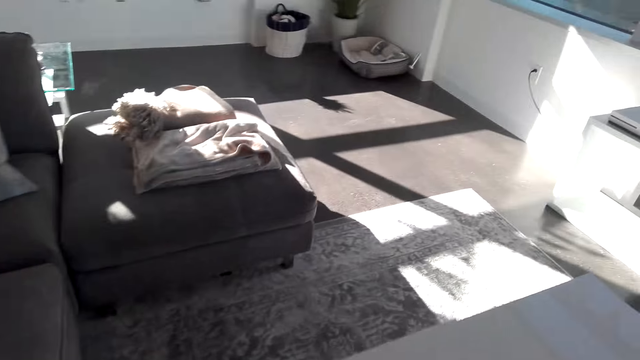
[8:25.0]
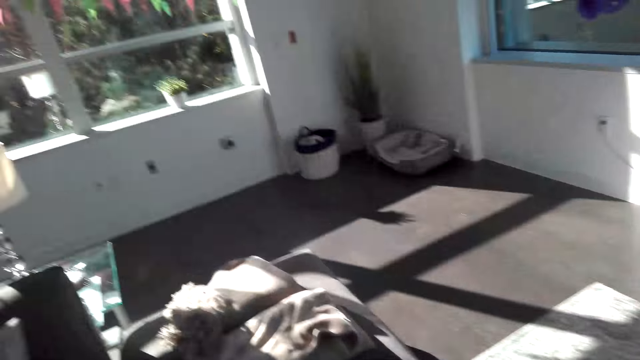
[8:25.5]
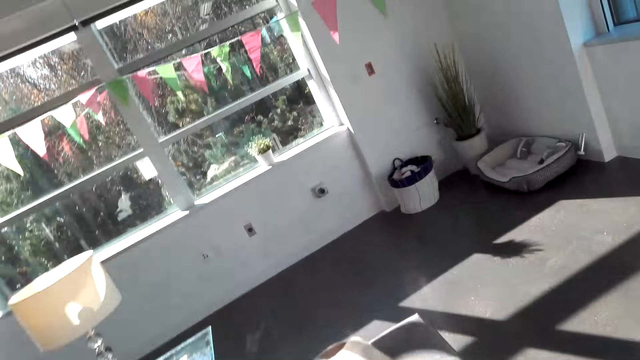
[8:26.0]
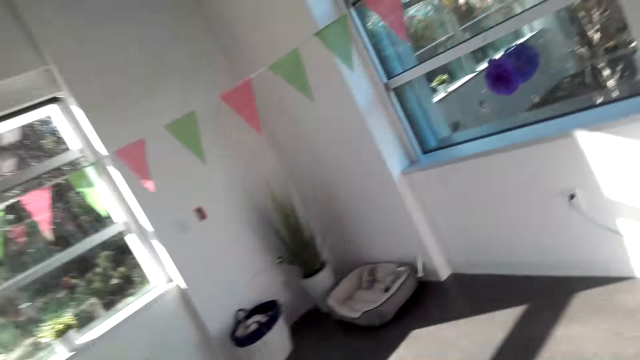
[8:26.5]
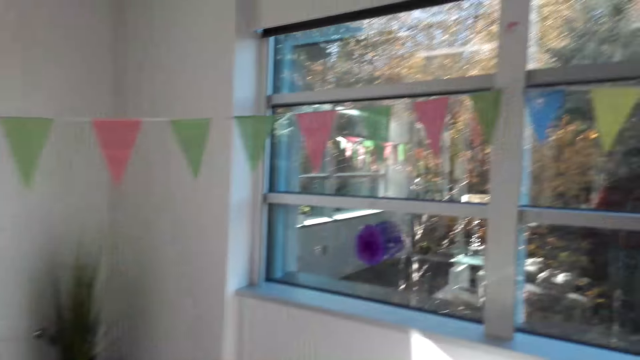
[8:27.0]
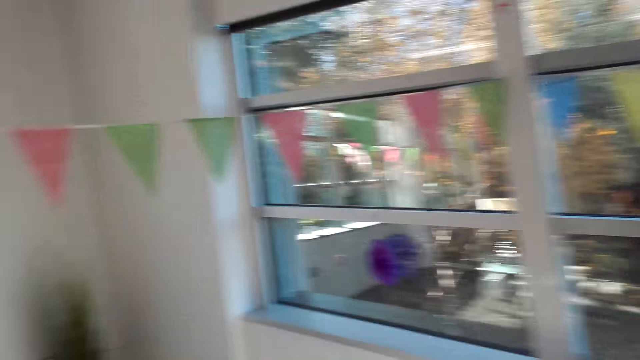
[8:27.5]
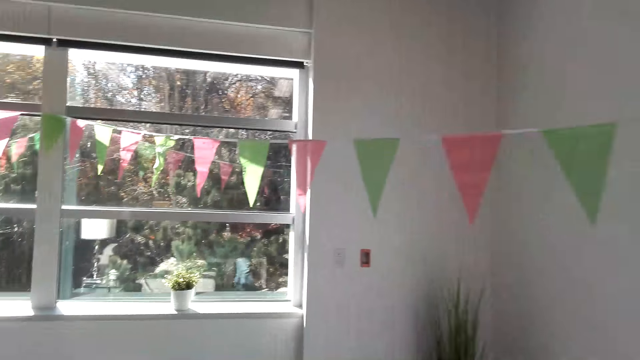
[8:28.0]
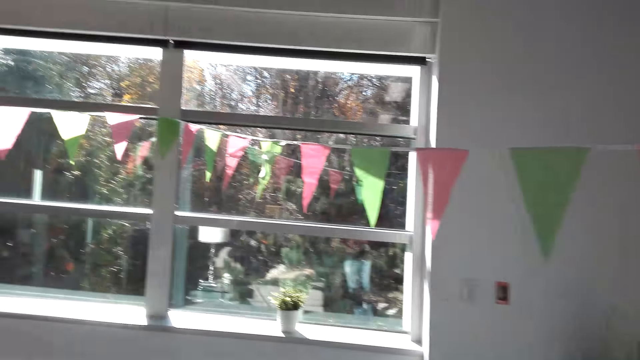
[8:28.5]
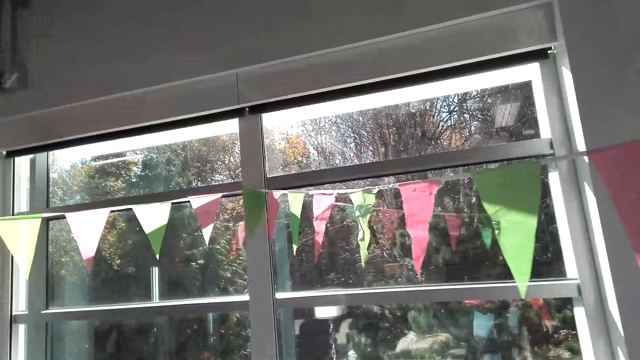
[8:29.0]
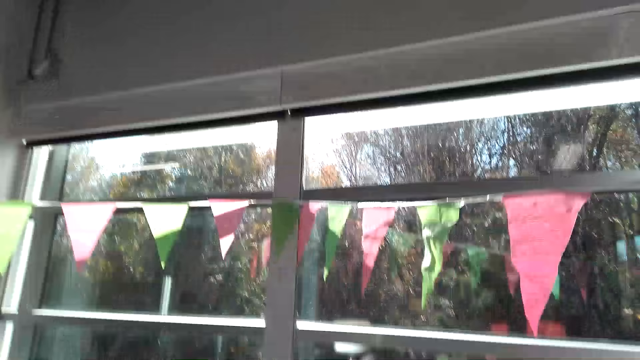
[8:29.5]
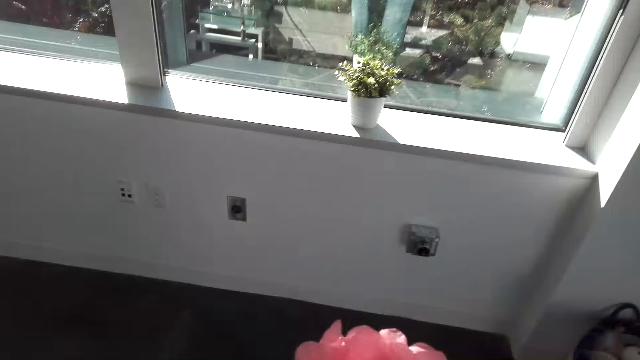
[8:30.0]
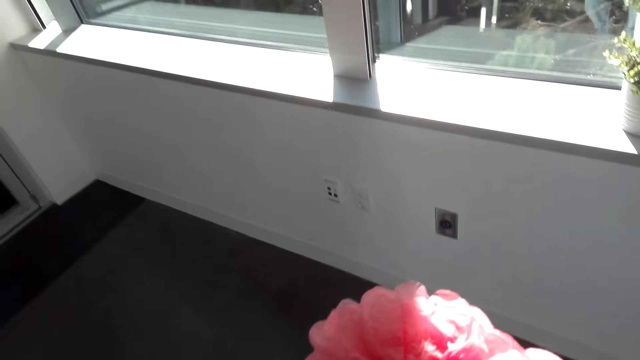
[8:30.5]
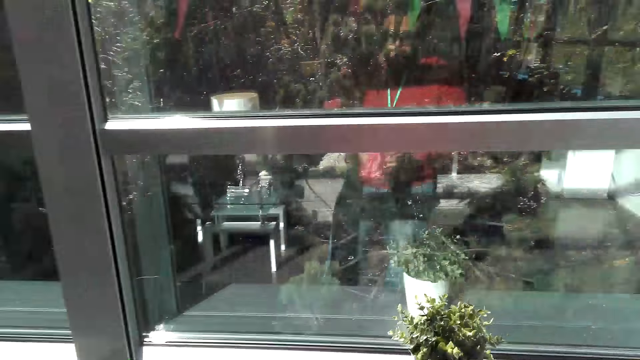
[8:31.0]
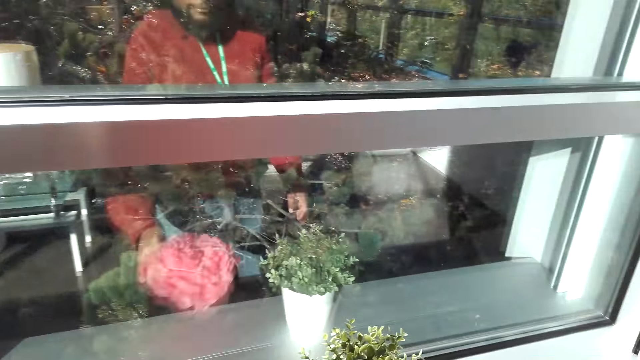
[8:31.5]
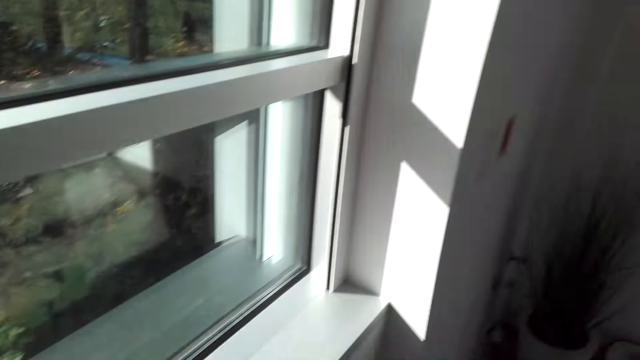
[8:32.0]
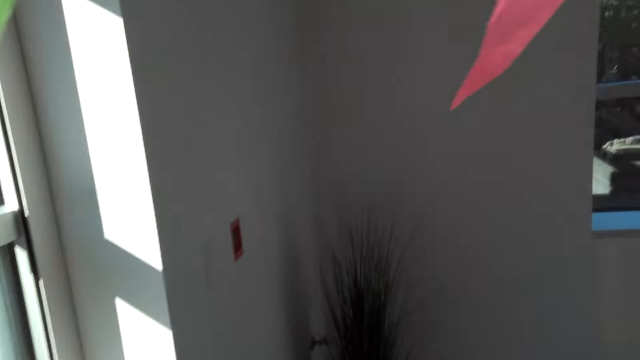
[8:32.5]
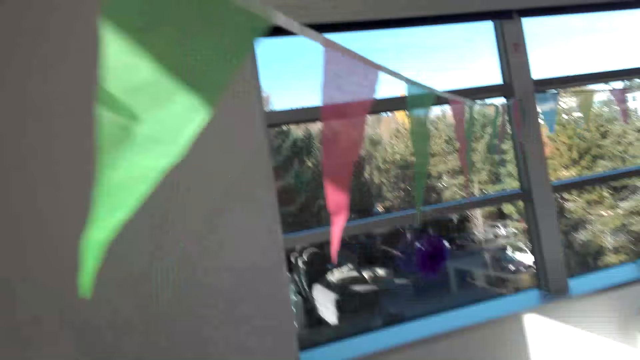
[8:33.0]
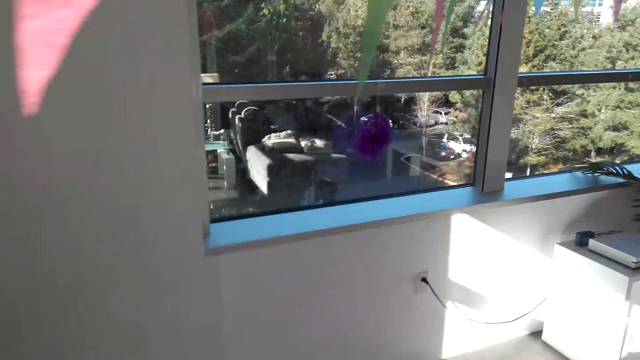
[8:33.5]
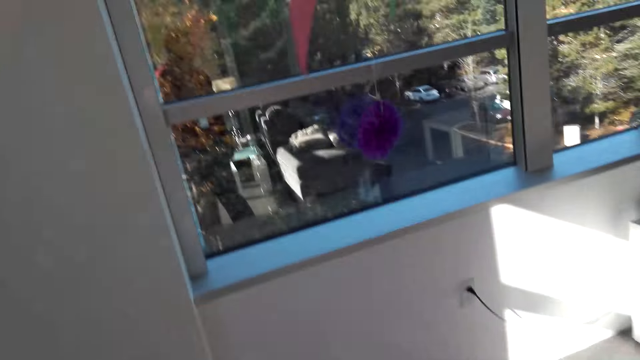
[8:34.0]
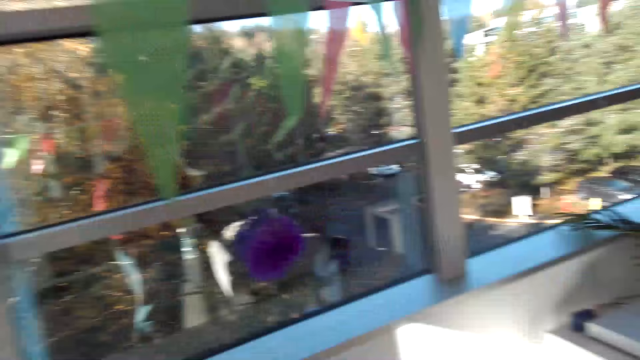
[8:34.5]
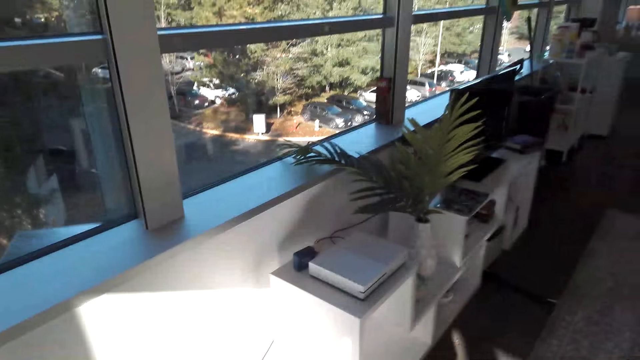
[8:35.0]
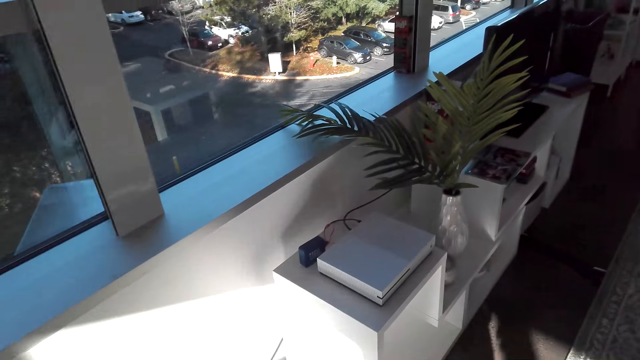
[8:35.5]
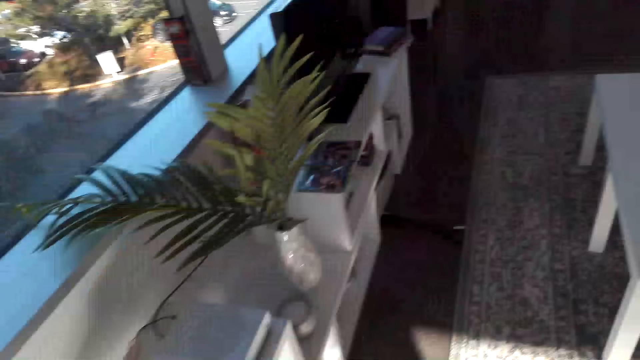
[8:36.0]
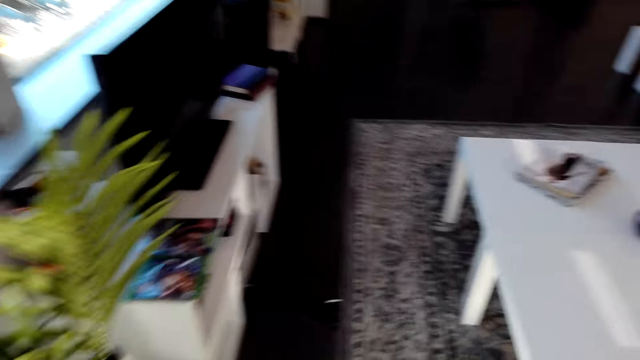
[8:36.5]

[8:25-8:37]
The camera wearer walks inside the room. They look inside the room.

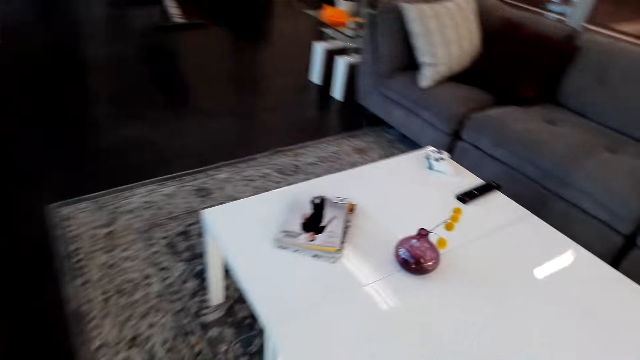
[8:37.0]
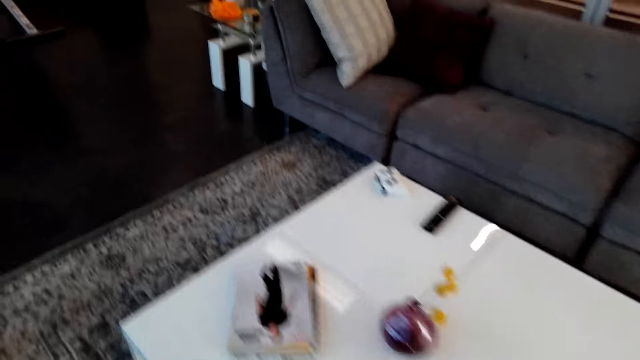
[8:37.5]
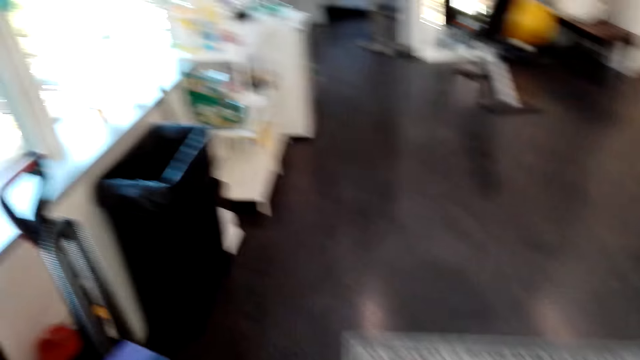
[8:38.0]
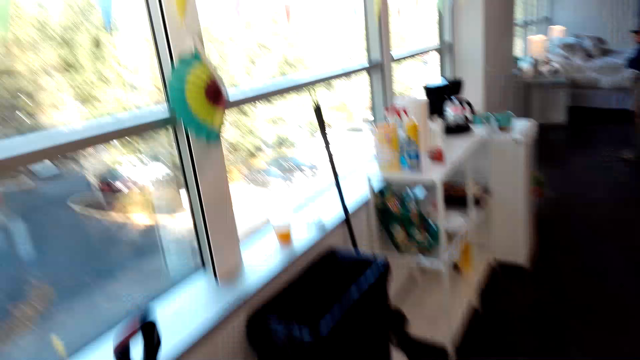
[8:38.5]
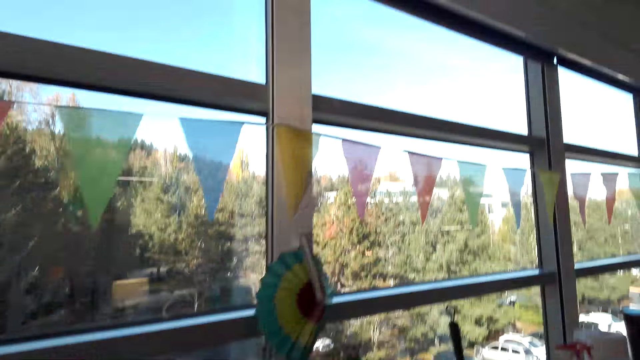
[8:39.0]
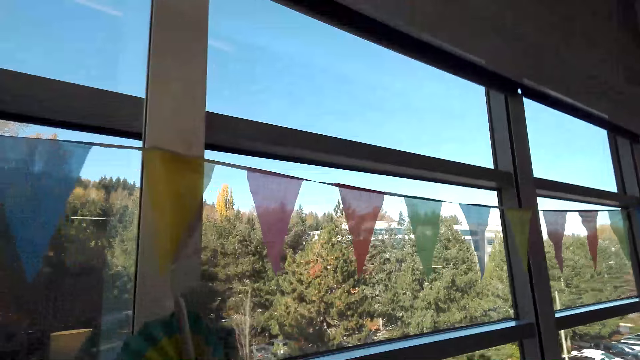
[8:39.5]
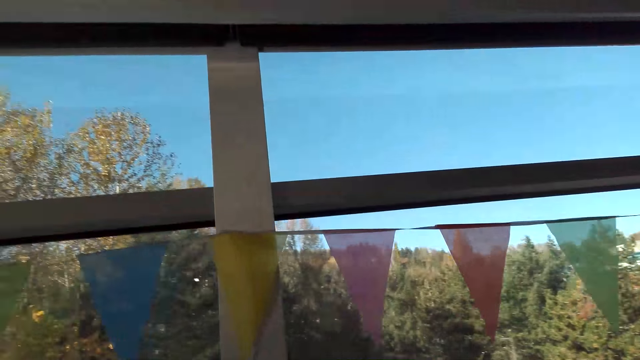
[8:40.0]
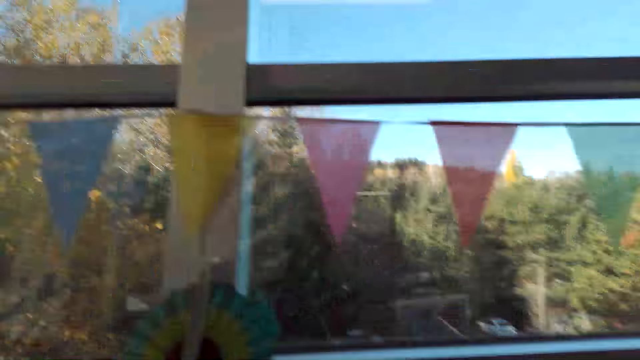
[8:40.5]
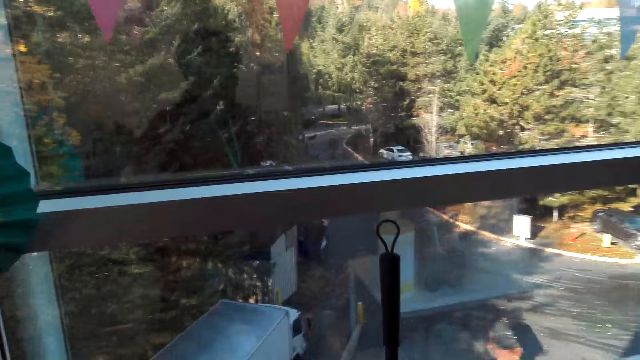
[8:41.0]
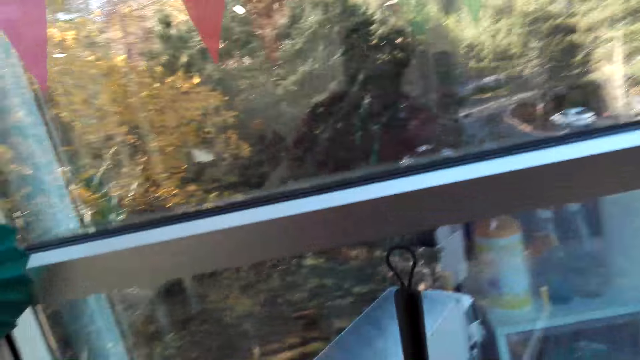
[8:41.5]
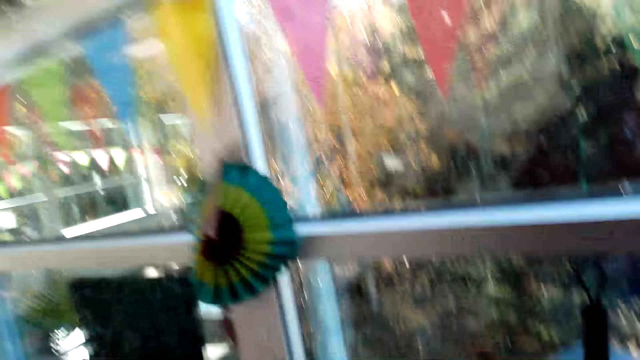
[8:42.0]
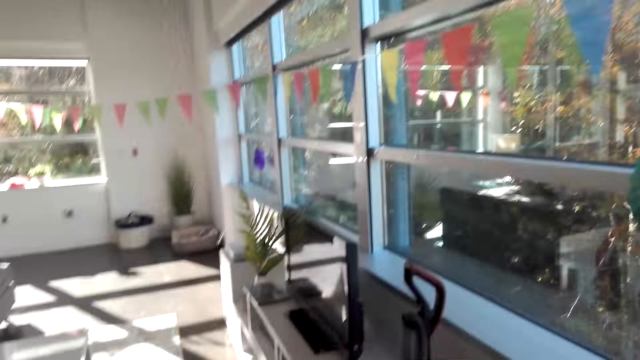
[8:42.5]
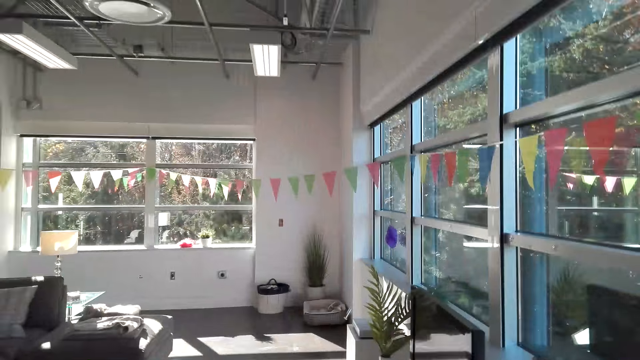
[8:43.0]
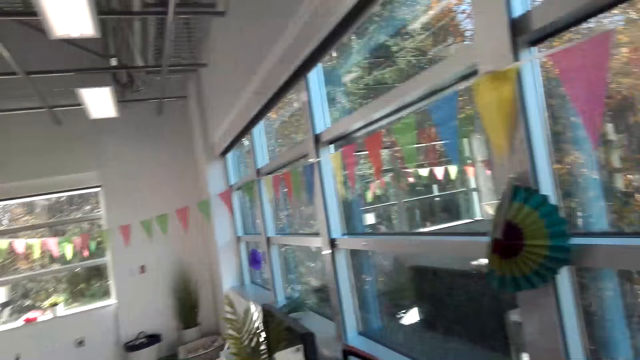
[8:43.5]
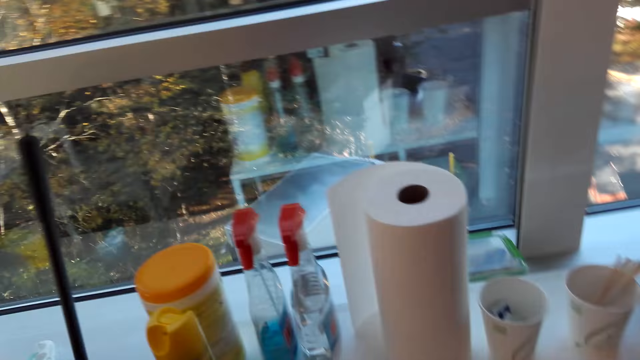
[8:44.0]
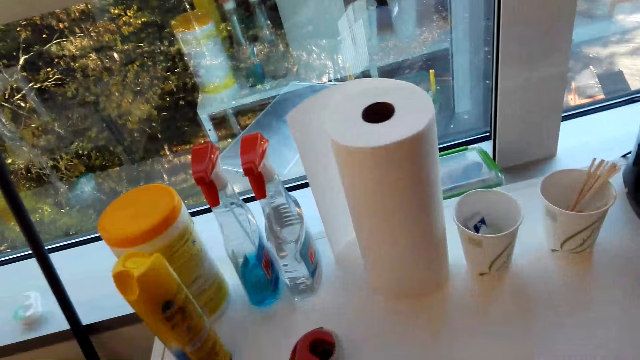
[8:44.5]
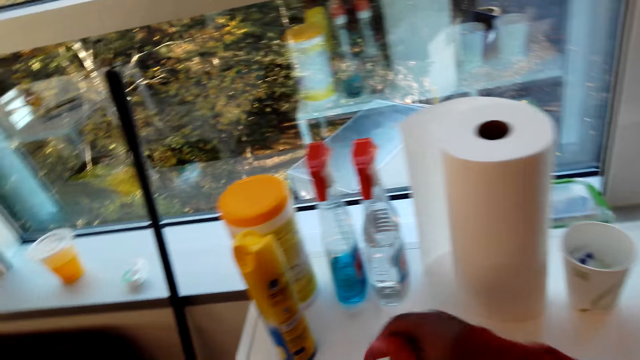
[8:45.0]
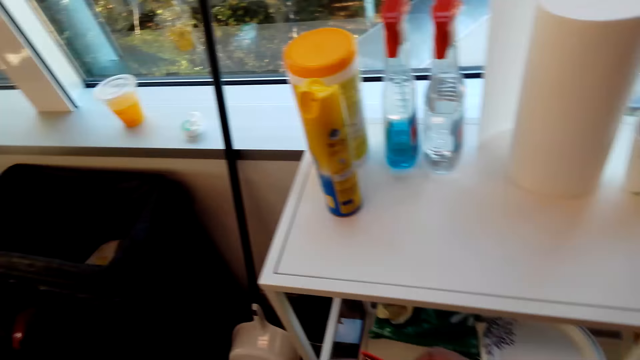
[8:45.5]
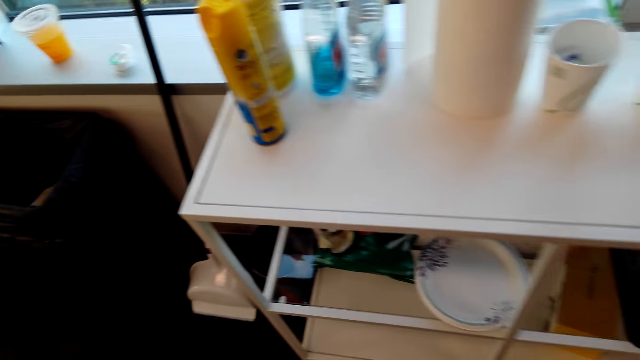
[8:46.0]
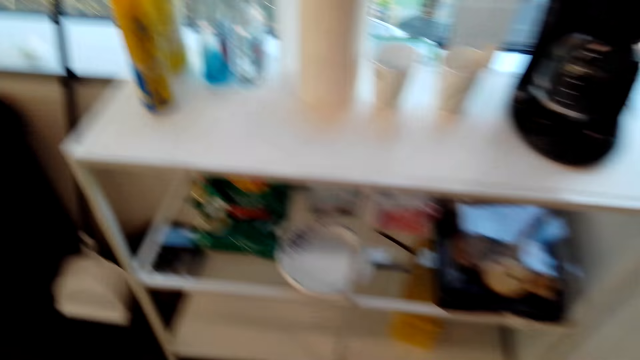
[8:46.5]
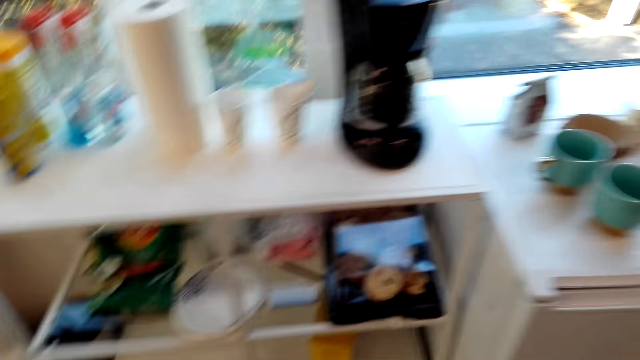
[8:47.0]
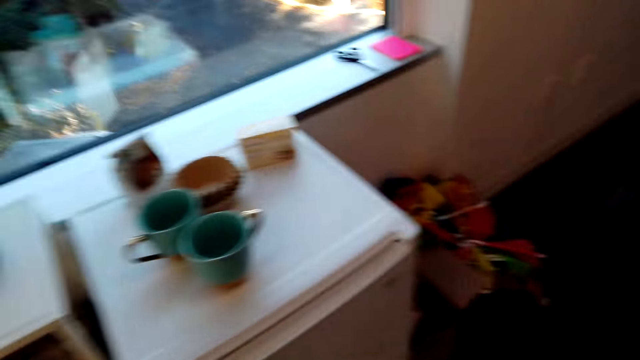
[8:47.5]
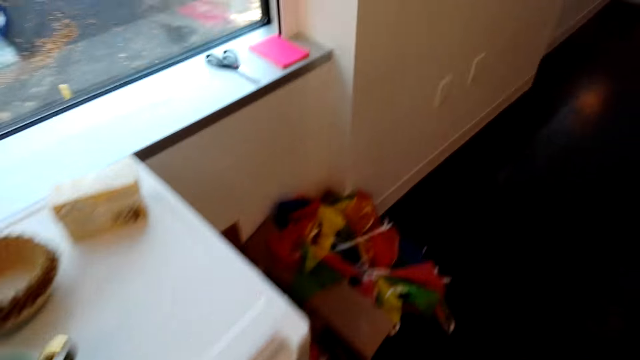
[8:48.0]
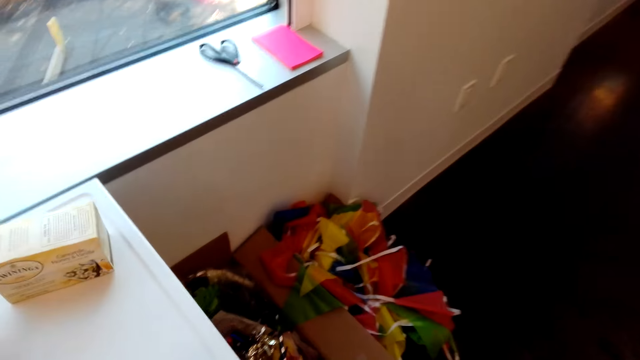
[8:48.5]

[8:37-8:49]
The camera wearer walks inside the room. They look out through the window. They look inside the room. They pick up the cellotape.
